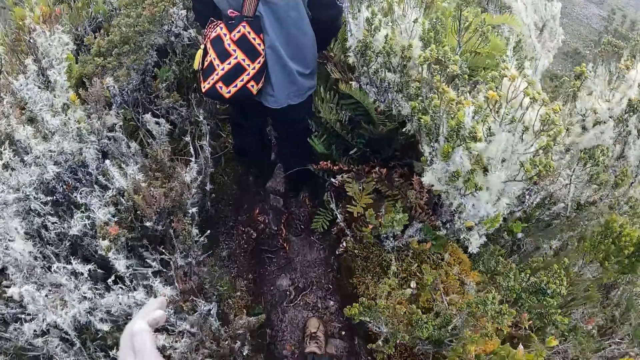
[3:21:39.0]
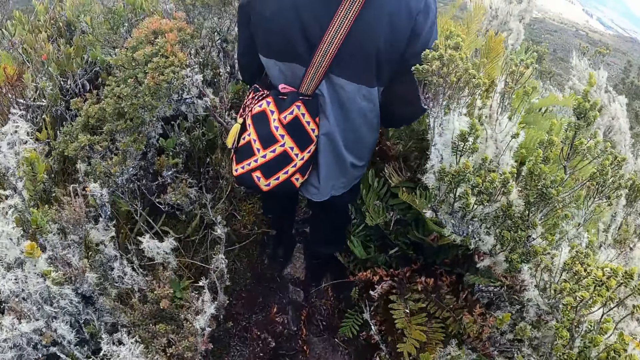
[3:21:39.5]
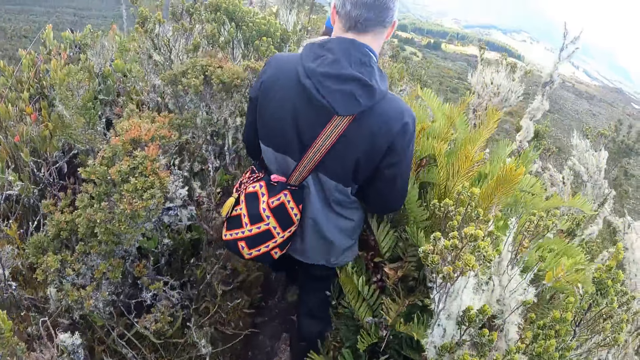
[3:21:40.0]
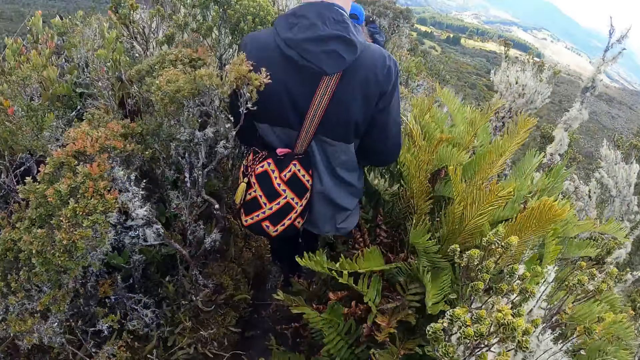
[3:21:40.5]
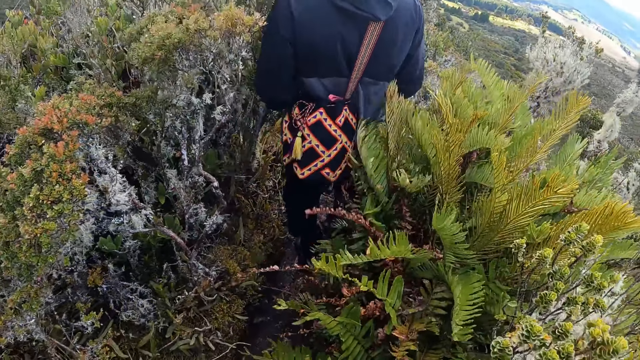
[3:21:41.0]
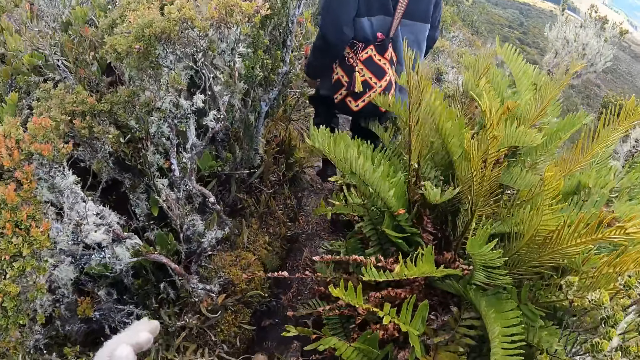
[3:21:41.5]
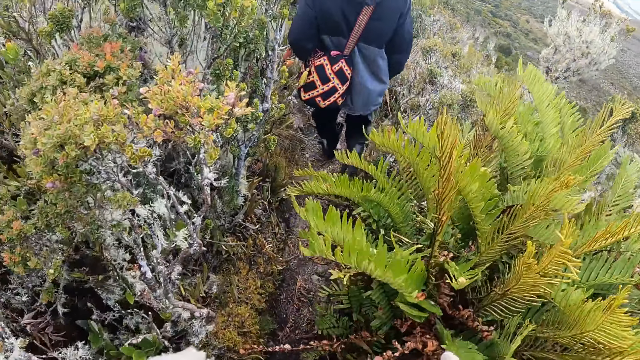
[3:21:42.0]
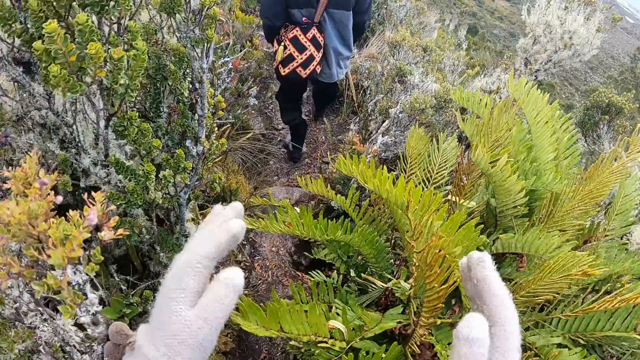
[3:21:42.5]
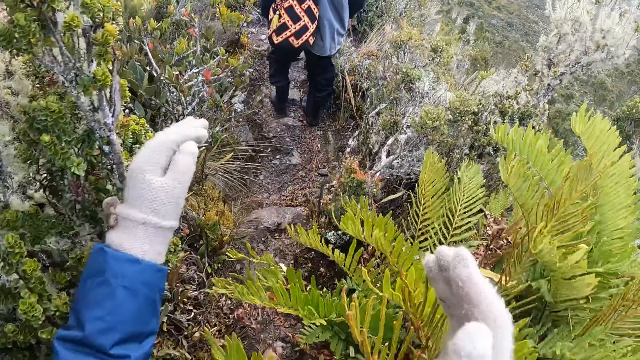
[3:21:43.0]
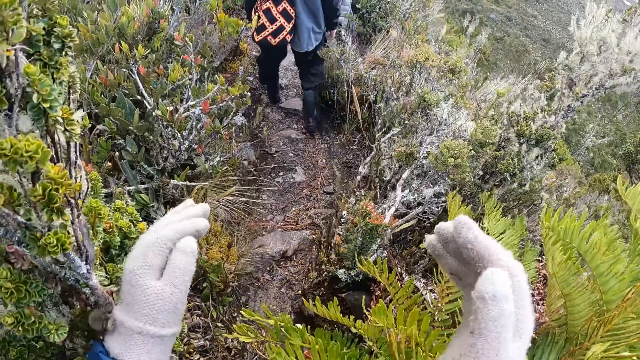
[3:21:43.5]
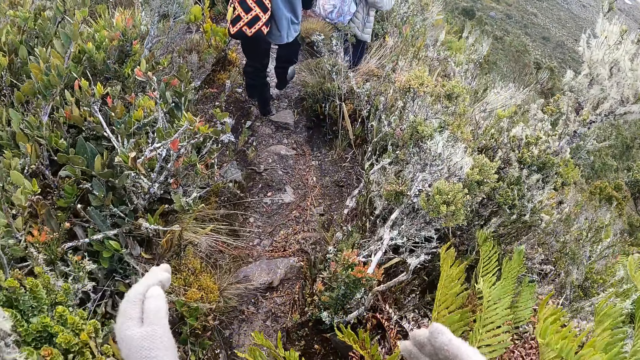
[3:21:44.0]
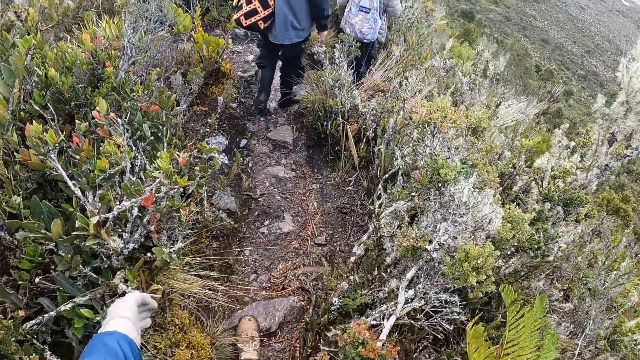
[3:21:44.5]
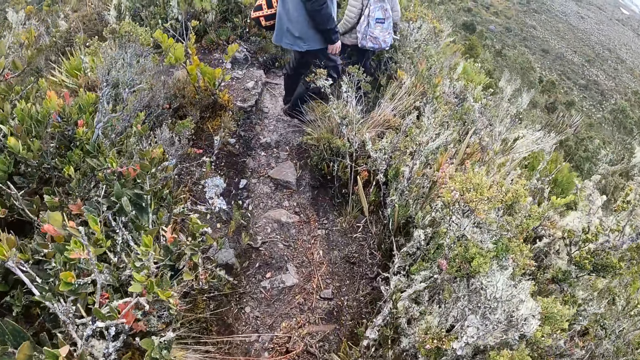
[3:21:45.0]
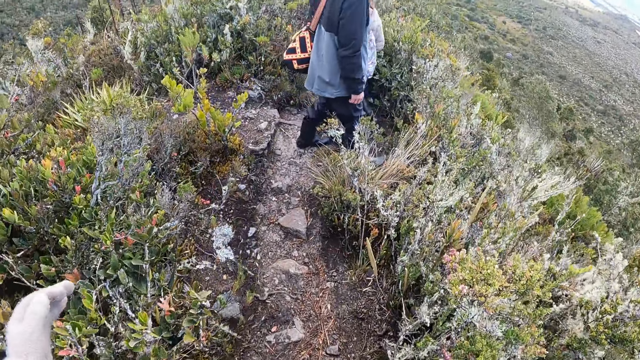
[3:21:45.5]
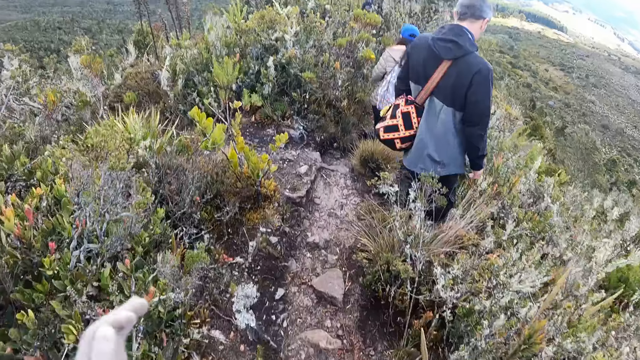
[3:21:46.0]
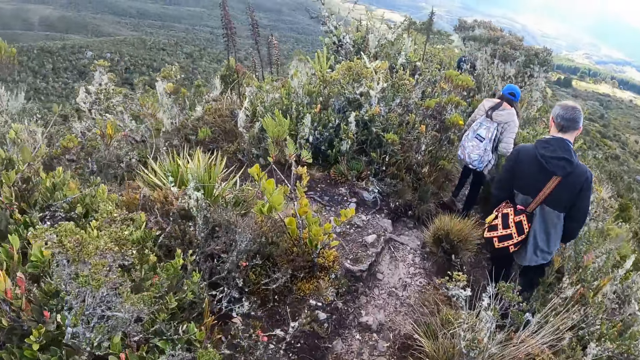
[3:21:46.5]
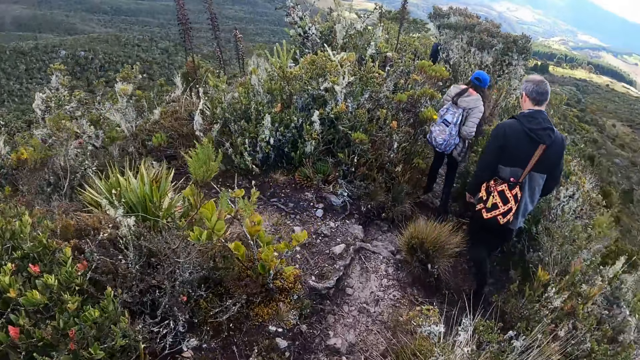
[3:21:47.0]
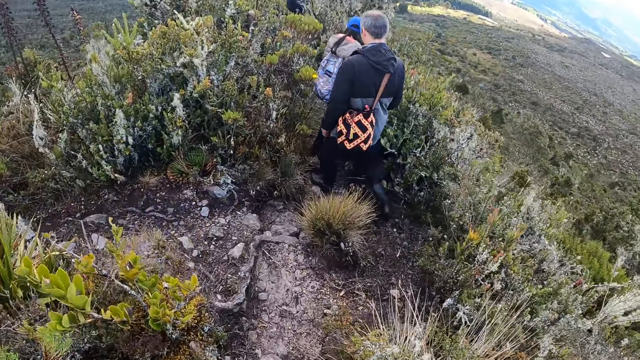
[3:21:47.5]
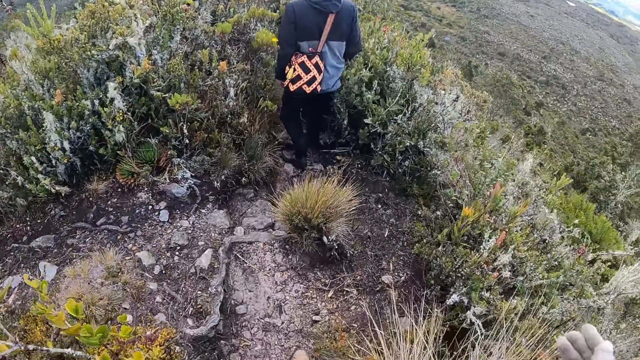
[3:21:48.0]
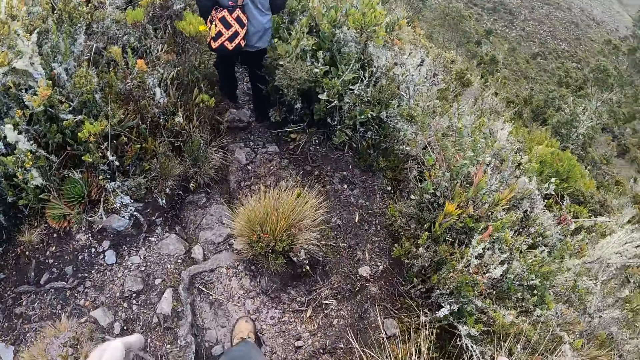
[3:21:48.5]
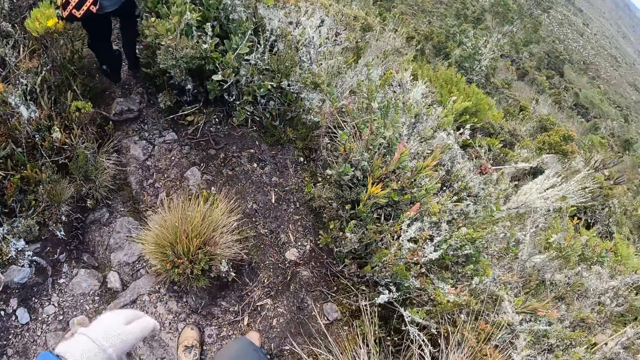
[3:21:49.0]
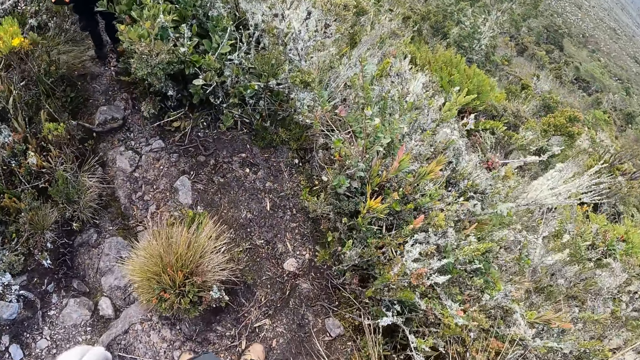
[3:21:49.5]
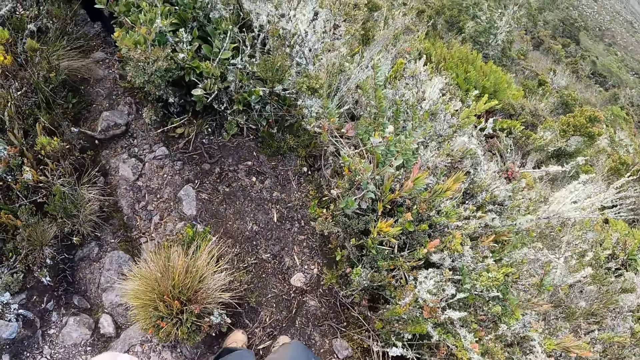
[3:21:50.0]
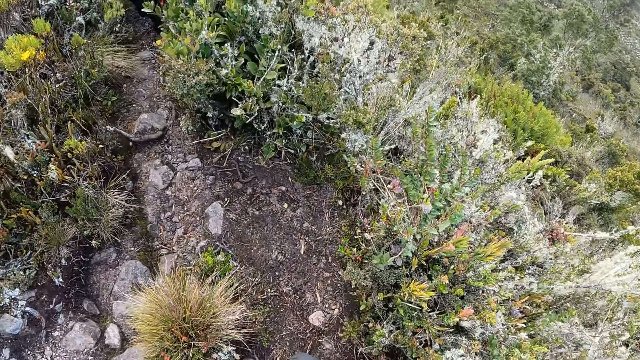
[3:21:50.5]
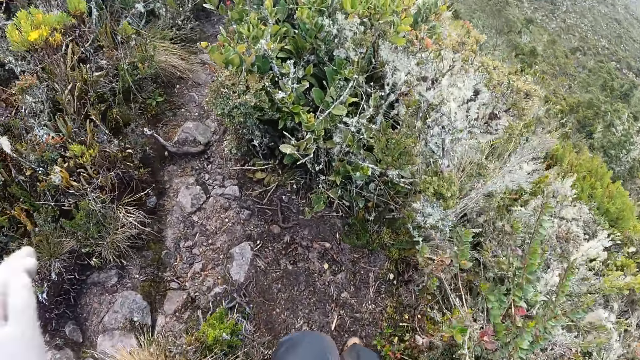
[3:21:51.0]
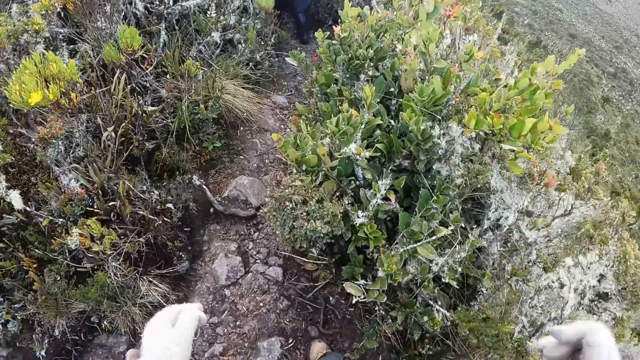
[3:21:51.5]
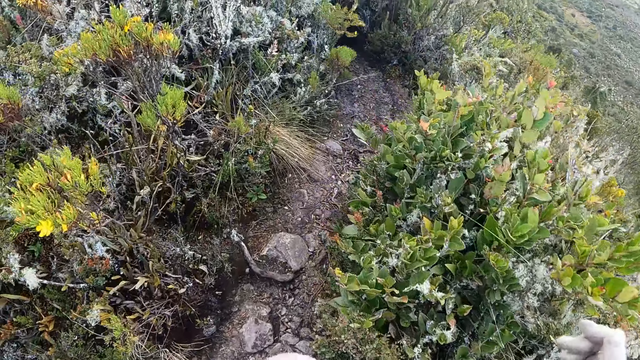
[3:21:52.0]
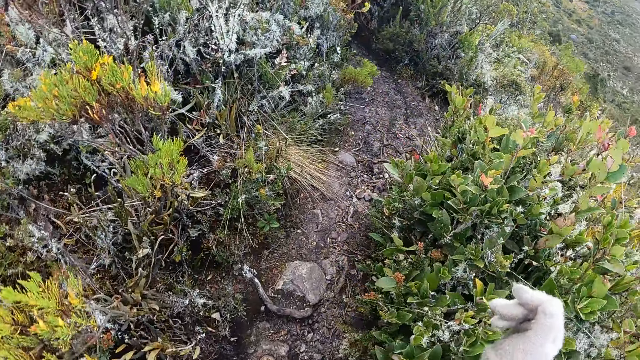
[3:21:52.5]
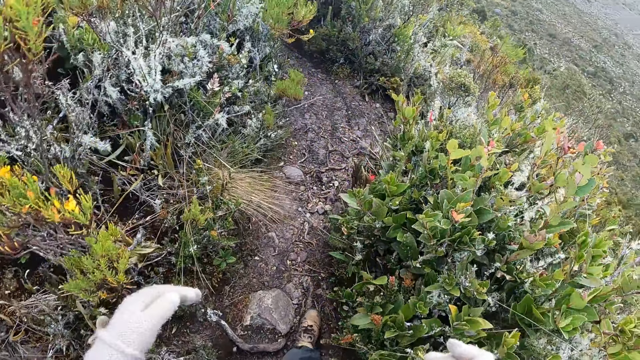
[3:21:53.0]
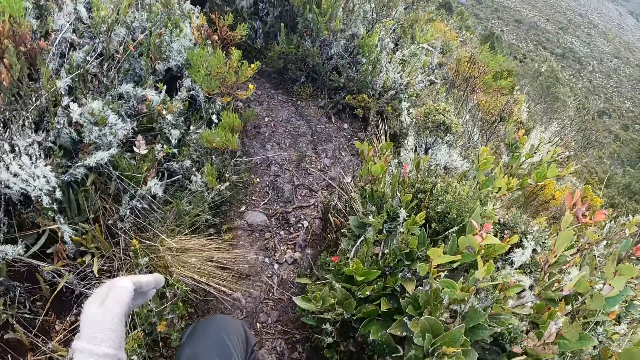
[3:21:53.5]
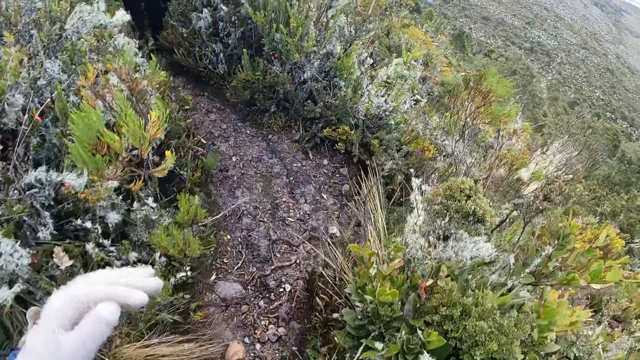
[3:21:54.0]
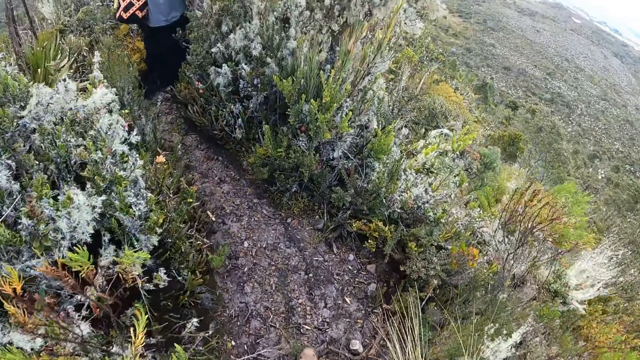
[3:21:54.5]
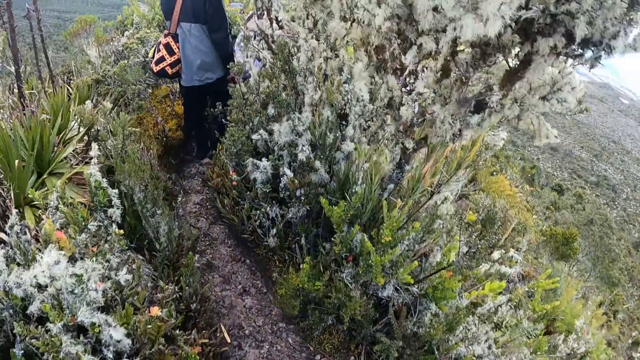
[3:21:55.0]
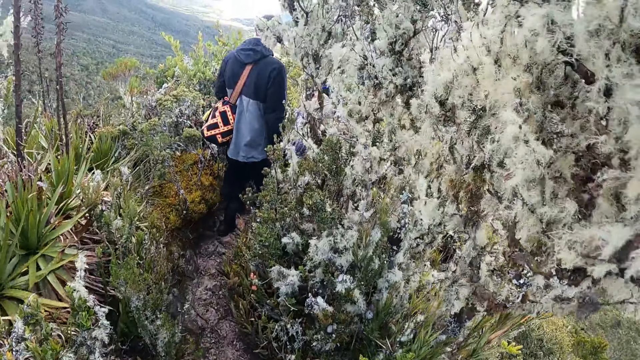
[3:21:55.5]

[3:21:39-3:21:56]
The camera wearer walks and looks around. They walk and lift the hand up.

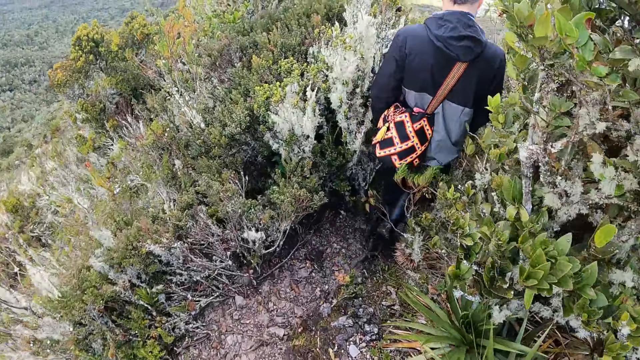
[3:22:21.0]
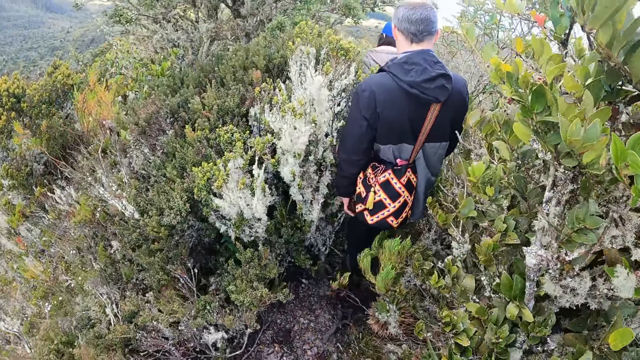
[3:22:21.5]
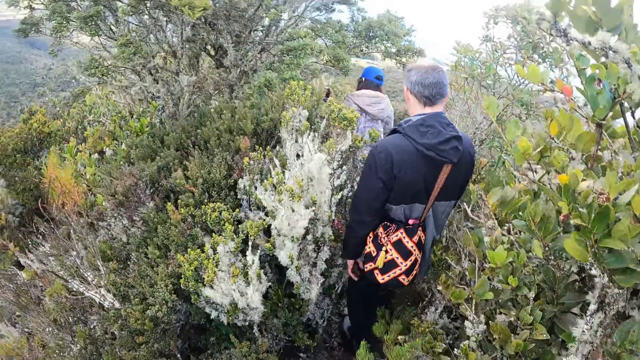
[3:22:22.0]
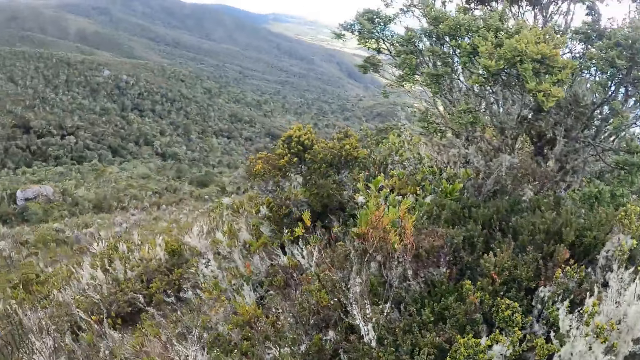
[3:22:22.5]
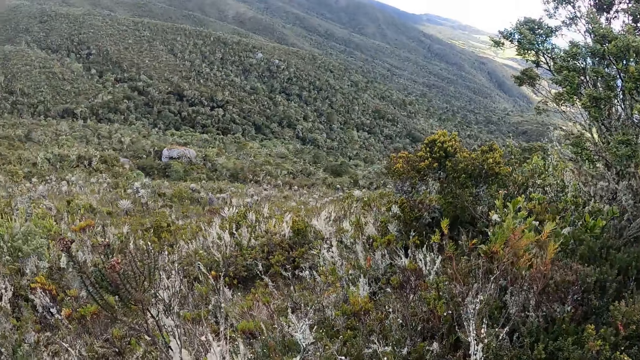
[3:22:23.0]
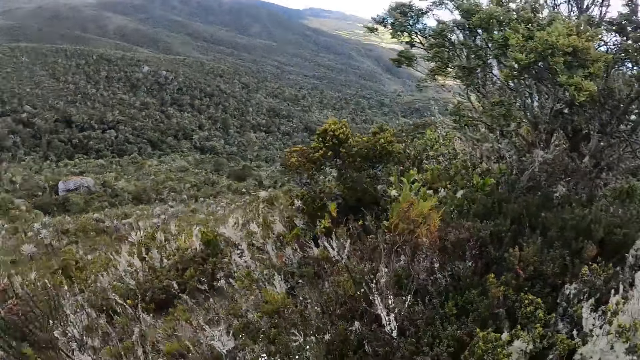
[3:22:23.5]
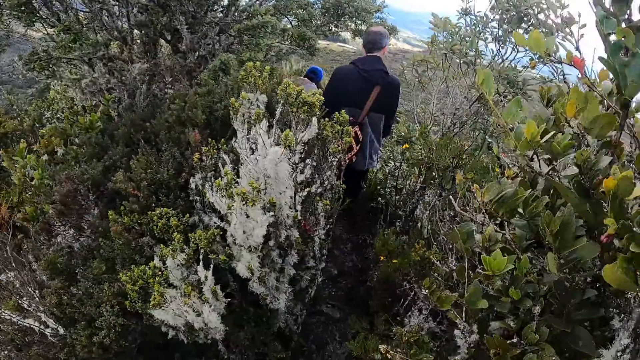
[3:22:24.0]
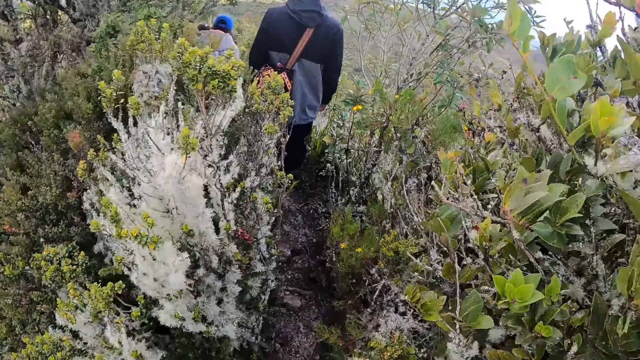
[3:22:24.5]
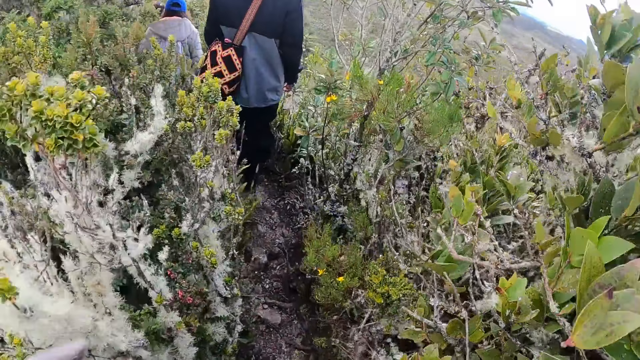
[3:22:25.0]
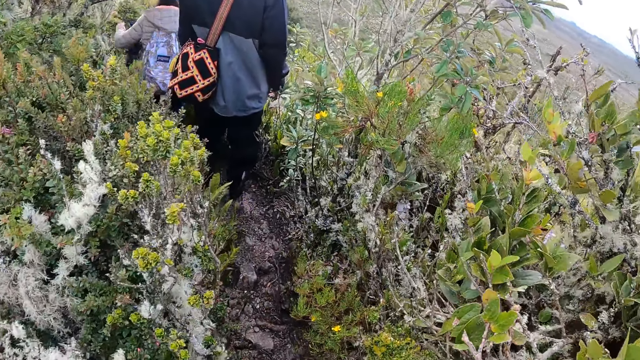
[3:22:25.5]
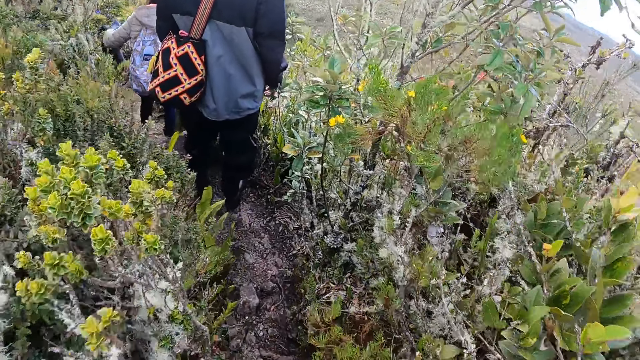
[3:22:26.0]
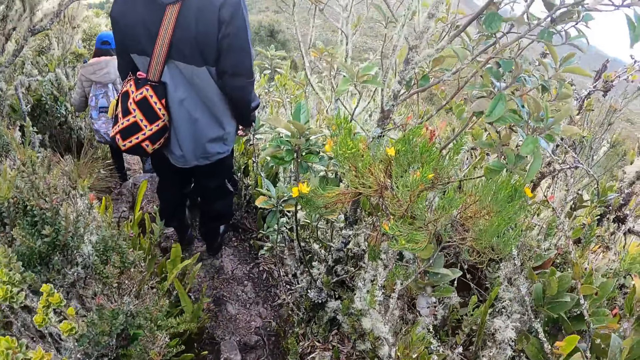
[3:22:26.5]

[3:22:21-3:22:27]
The camera wearer walks and looks around.
